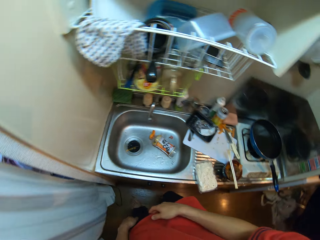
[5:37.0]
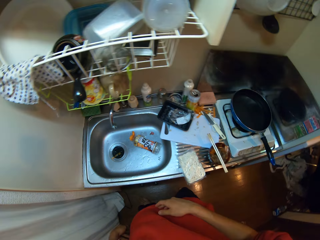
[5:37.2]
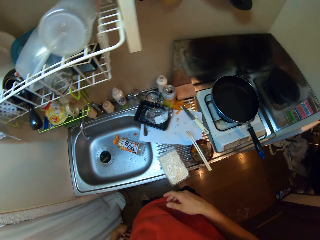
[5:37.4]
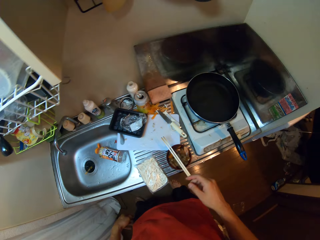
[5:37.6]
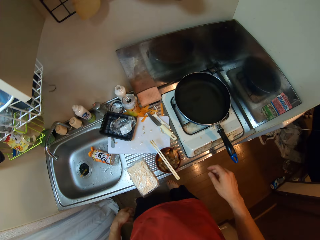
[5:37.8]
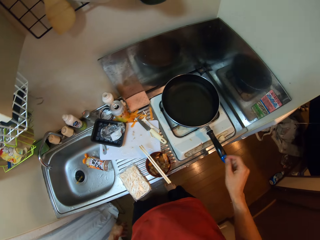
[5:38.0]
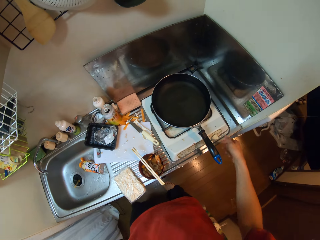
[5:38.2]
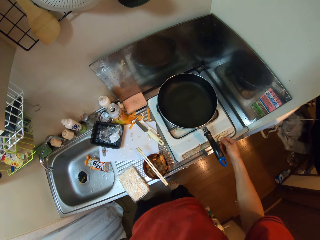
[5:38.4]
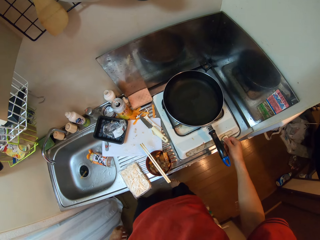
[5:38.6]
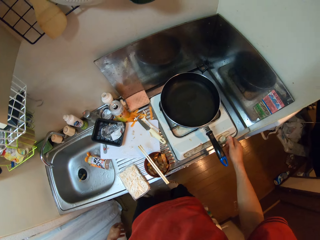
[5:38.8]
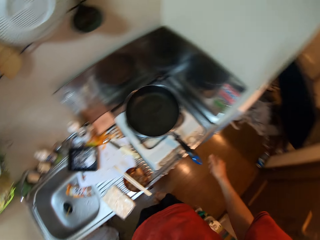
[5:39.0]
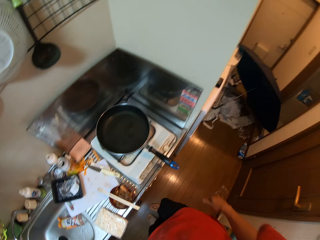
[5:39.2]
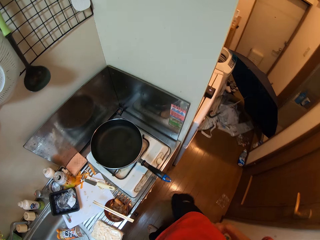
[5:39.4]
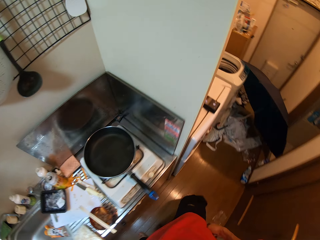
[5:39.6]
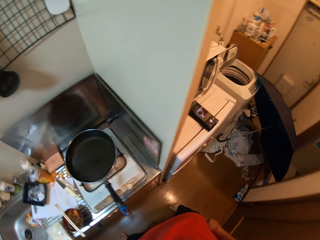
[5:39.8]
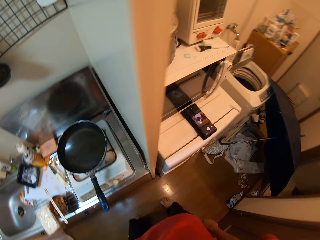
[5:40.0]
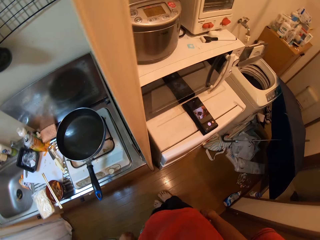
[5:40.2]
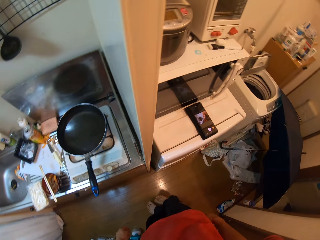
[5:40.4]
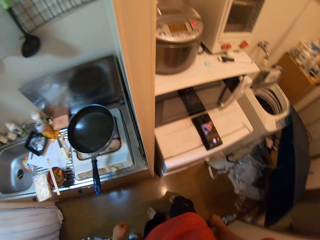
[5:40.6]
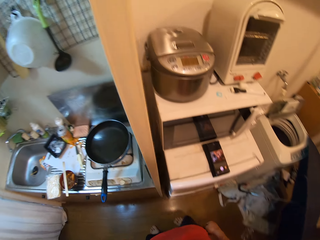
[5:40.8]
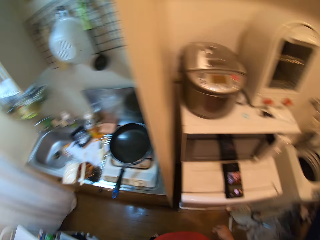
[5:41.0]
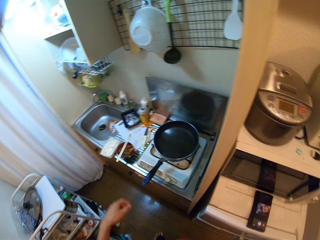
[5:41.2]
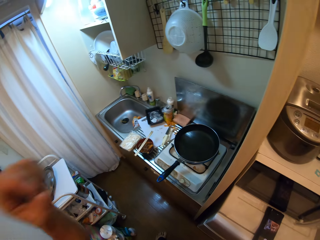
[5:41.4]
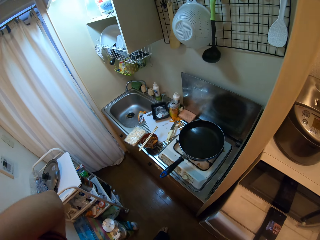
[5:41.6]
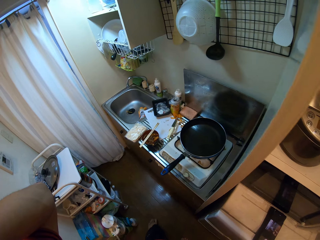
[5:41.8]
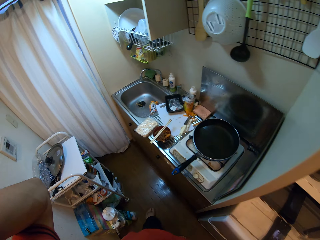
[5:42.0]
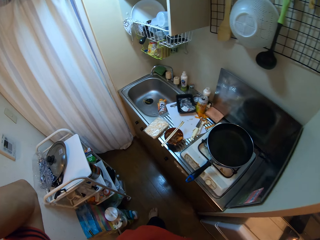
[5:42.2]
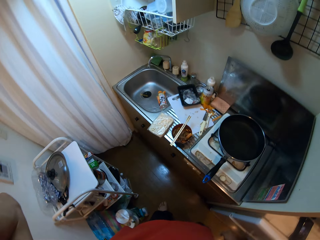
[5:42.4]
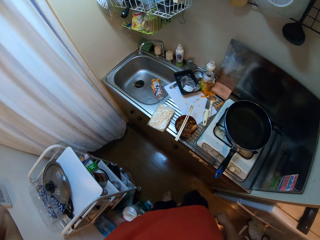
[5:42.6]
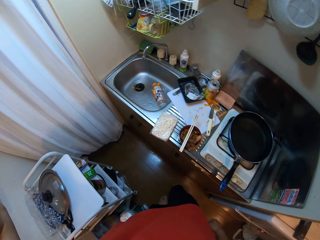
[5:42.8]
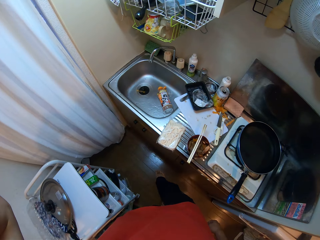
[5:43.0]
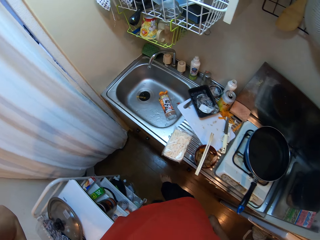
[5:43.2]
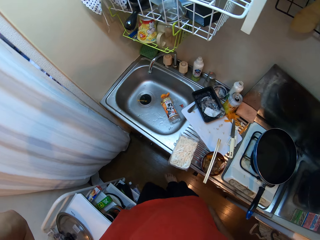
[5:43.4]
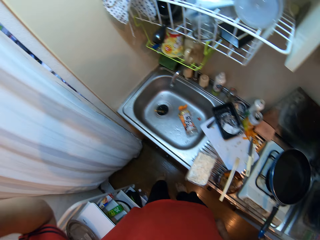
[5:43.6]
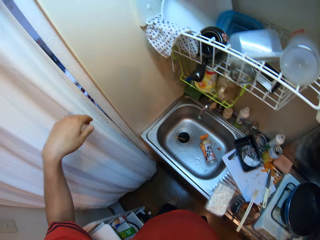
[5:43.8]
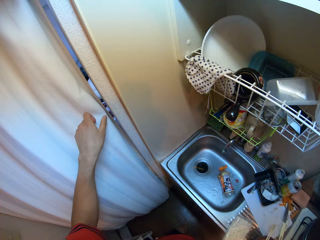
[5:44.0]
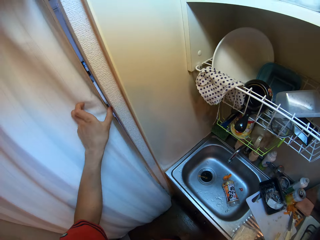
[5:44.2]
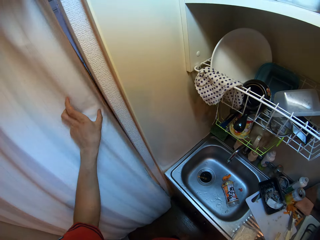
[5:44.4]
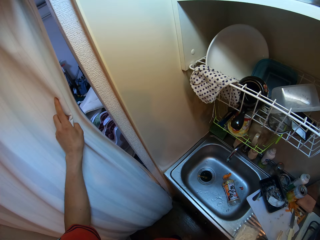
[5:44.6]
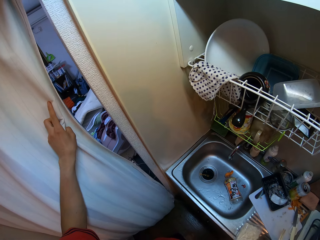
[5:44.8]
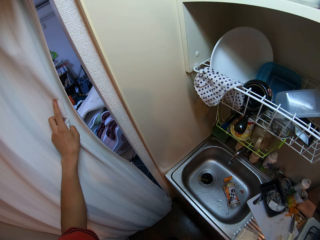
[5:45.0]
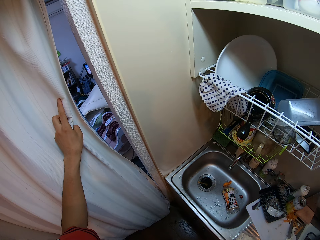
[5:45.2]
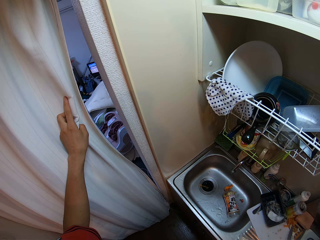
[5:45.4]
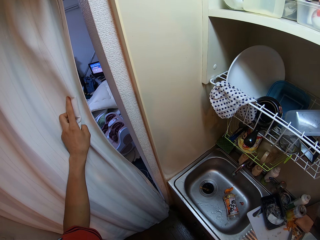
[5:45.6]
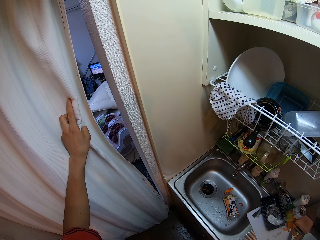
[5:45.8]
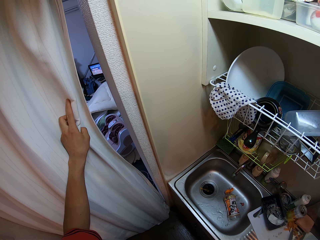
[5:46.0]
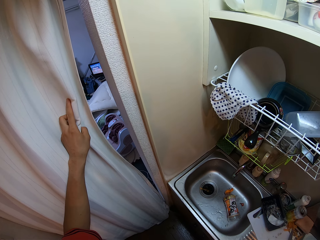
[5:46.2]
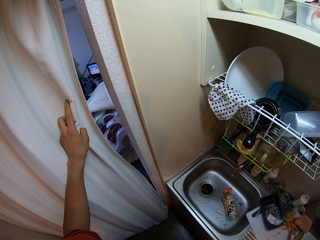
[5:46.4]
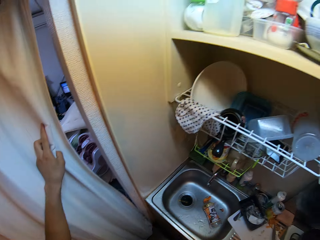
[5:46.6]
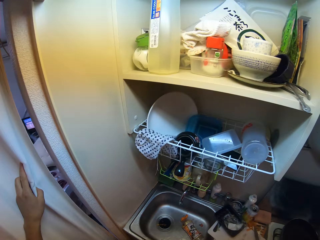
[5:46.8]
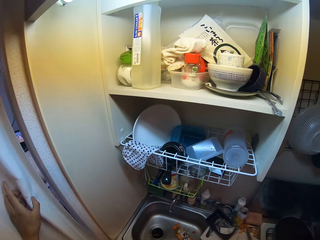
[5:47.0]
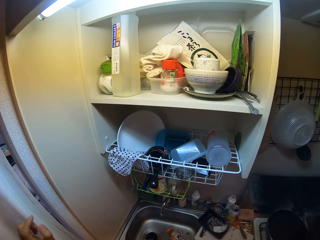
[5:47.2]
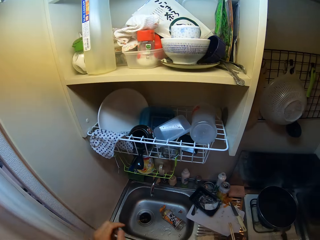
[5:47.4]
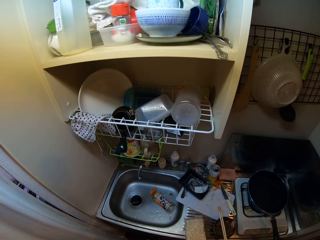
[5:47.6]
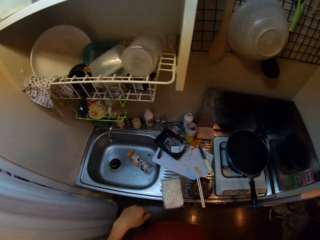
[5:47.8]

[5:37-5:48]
The camera wearer turns a knob on the gas cooker with her right hand. She moves a step. She lifts the hand. She moves a step. She looks through the curtain. She holds the curtain in the kitchen.

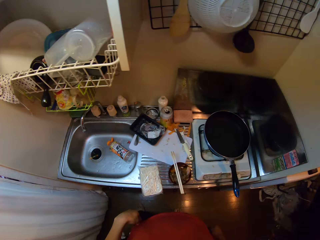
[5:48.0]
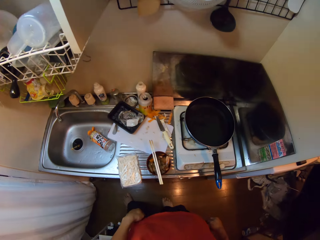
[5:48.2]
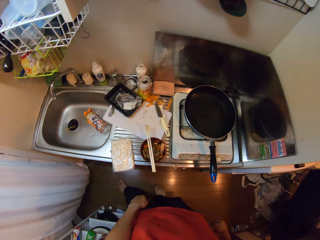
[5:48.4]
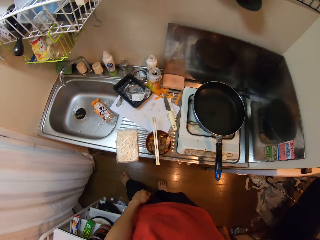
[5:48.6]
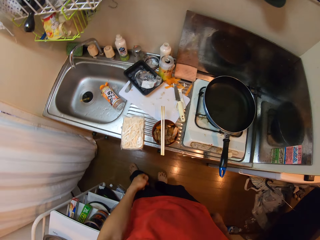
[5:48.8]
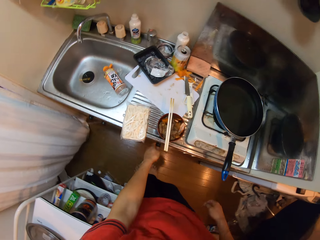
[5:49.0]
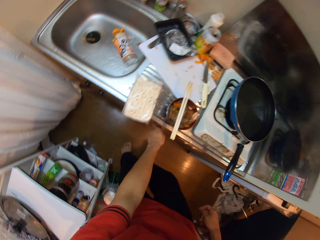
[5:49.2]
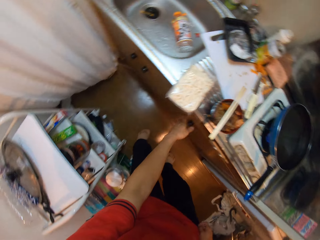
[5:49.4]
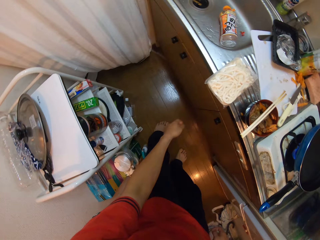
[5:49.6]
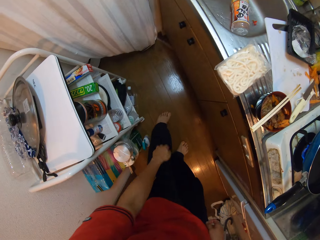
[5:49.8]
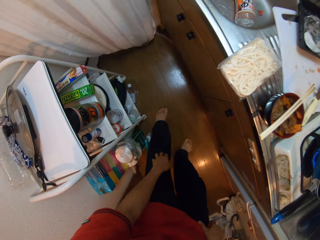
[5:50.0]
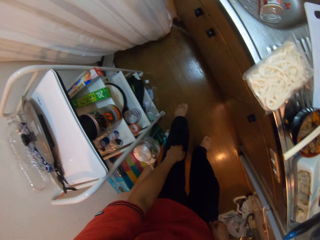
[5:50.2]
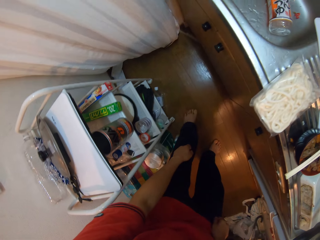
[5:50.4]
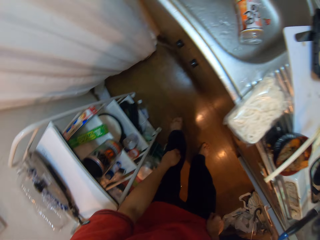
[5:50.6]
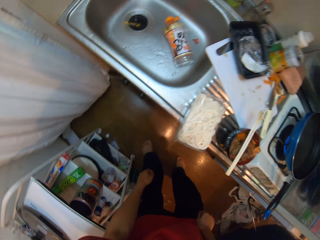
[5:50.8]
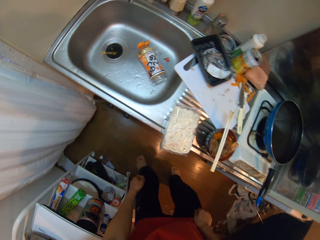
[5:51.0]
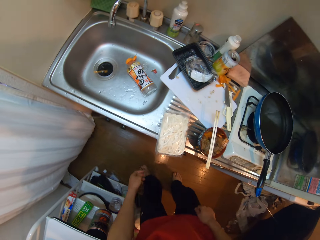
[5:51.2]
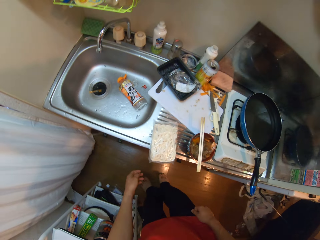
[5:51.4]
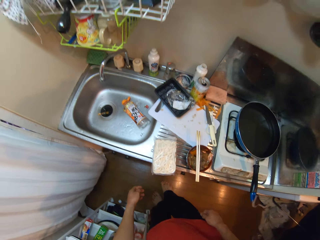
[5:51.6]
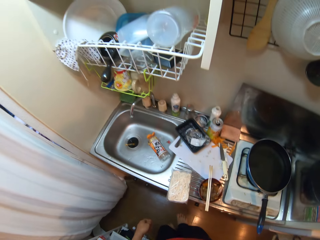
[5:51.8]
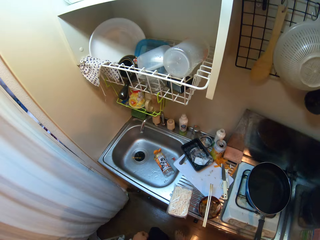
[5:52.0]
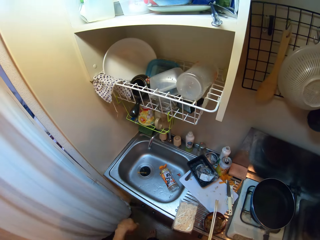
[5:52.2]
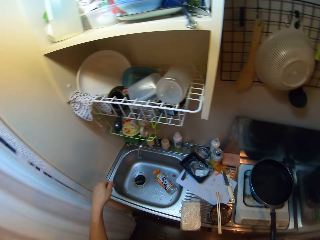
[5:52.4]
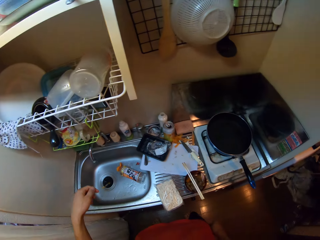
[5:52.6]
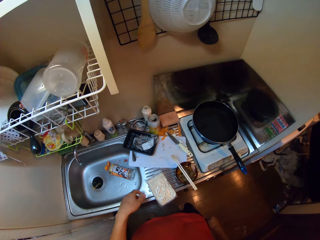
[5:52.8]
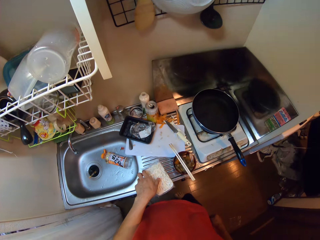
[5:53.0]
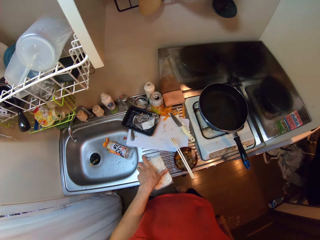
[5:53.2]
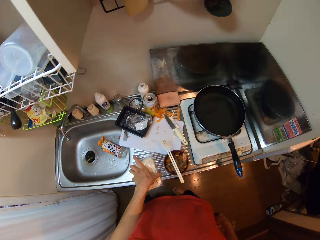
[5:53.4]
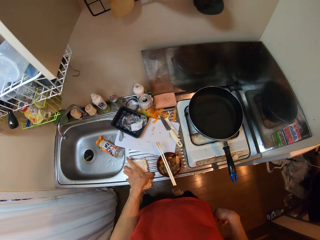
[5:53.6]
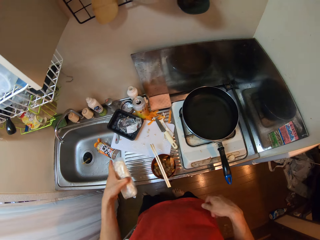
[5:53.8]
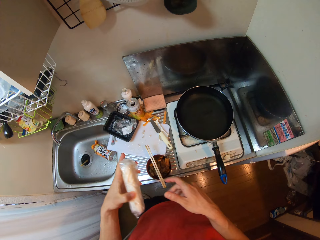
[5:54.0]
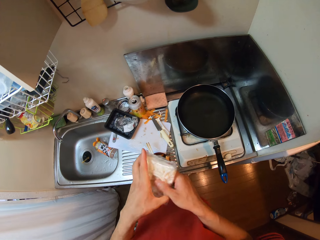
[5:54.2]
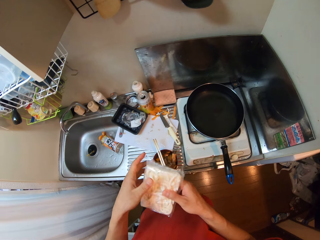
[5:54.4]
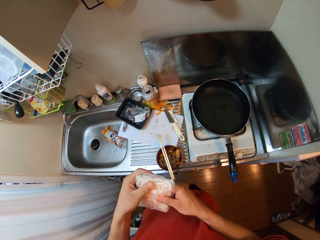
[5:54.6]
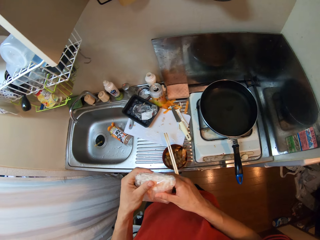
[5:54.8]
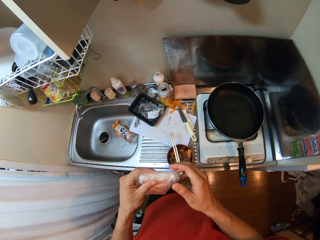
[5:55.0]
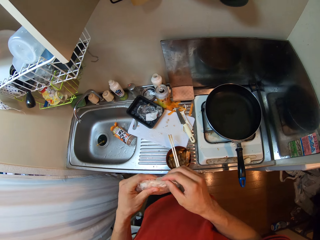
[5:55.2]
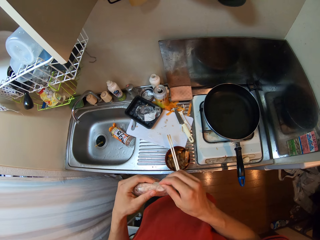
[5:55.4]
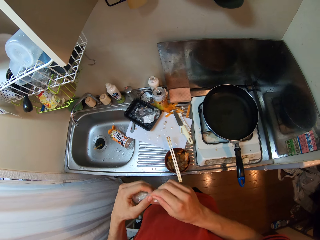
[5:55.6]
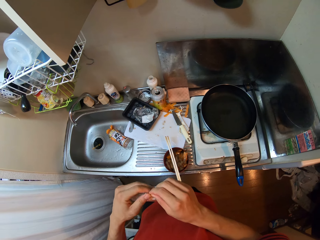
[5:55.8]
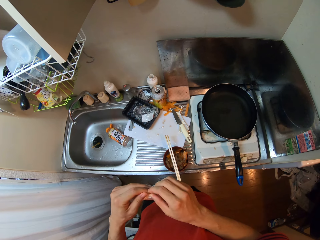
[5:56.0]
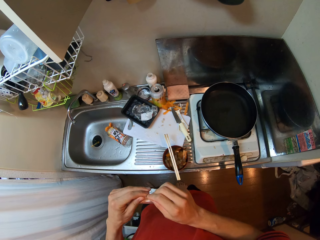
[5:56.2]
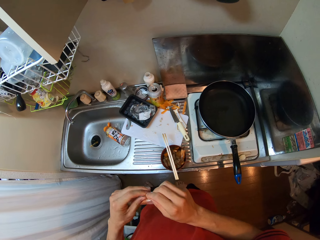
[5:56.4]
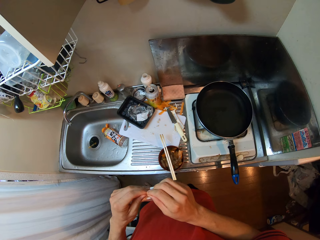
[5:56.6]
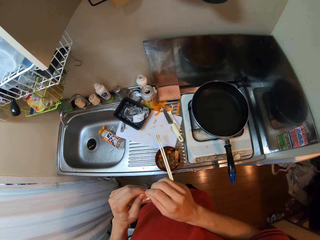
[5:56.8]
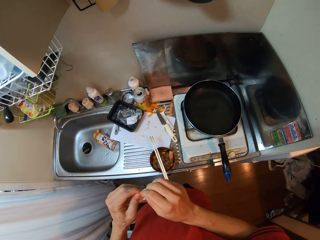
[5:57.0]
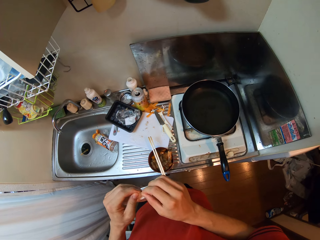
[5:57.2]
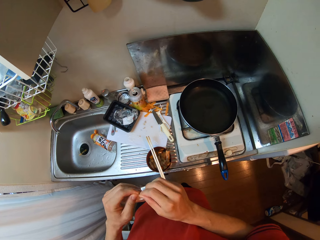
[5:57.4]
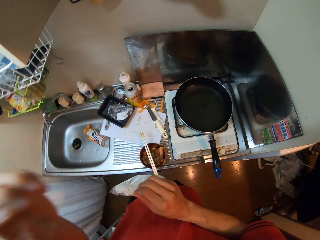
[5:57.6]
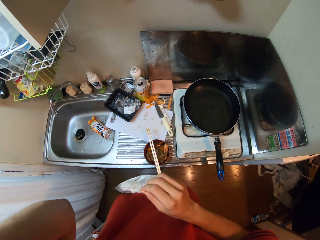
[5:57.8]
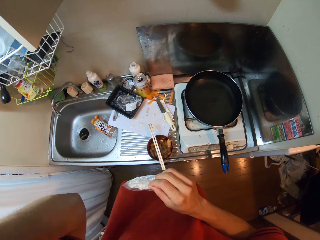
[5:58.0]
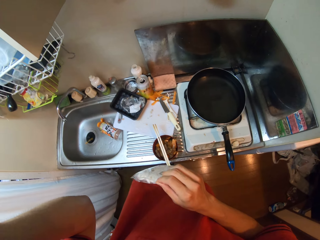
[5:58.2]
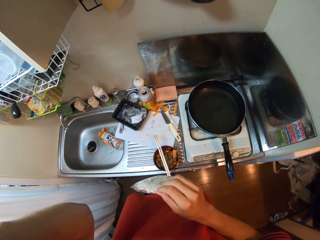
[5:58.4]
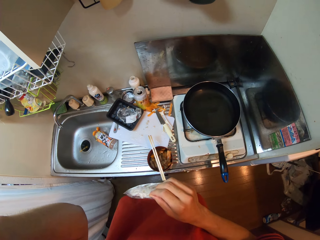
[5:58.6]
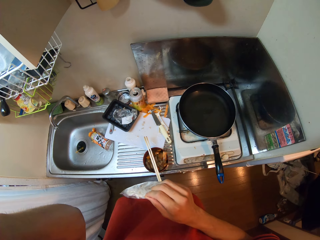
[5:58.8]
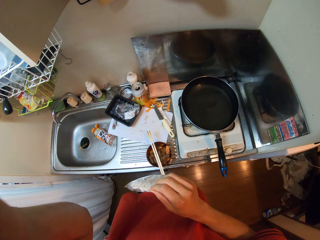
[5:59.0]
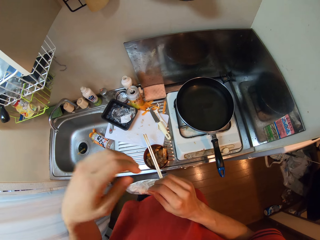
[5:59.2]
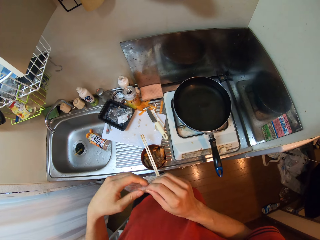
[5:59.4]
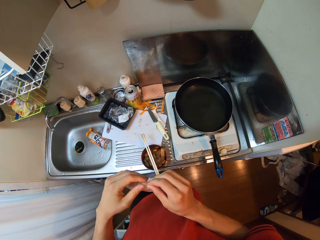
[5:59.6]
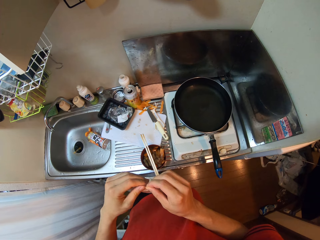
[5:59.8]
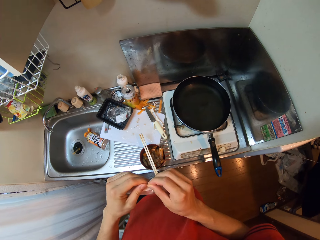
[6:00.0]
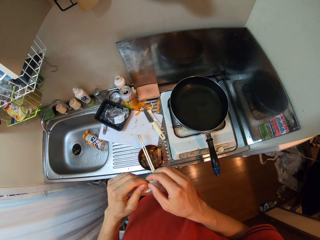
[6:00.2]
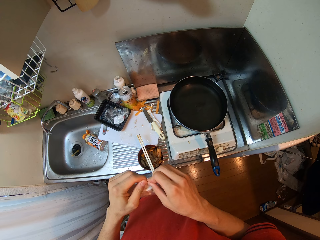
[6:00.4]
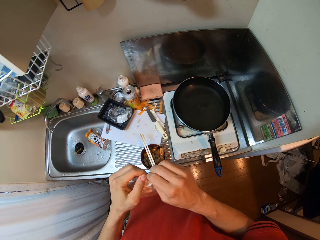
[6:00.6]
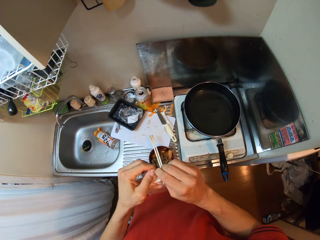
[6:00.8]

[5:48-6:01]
The camera wearer moves a step. She touches the cabinetry. She looks around the cabinetry. She picks up a nylon or pasta on the sink with her left hand. She lifts the hand.
